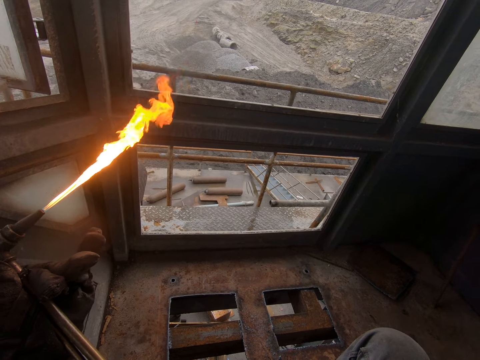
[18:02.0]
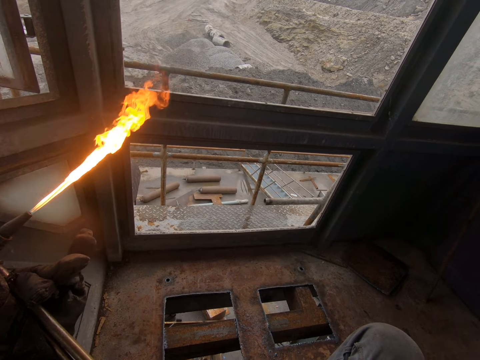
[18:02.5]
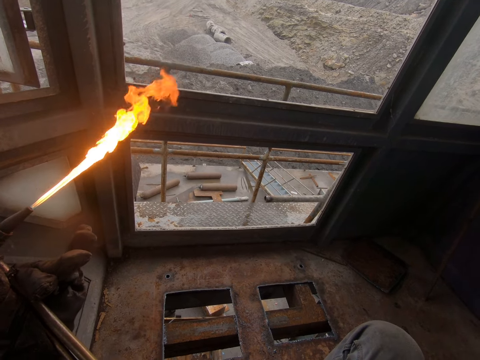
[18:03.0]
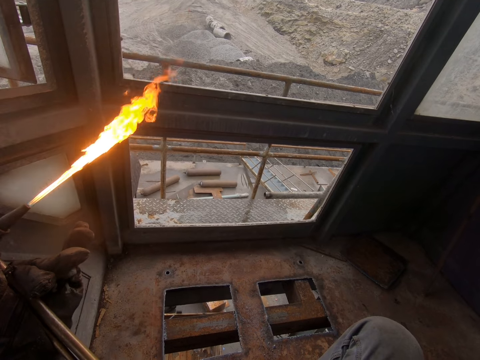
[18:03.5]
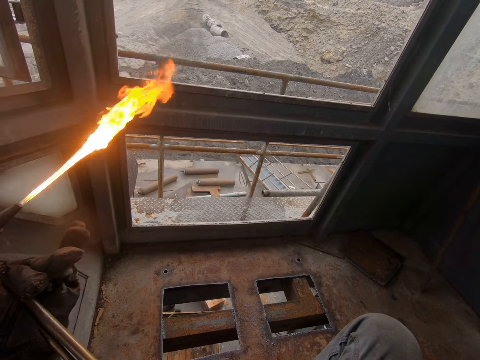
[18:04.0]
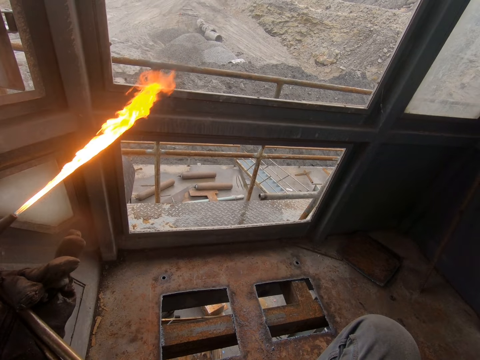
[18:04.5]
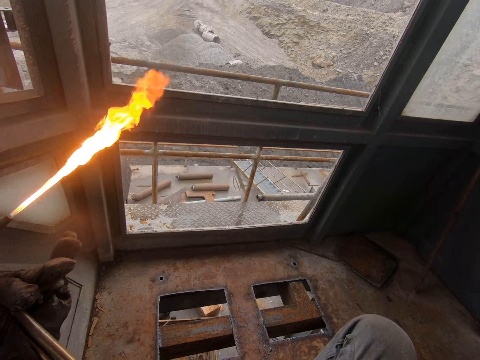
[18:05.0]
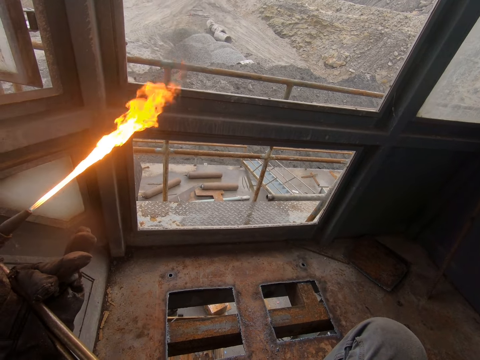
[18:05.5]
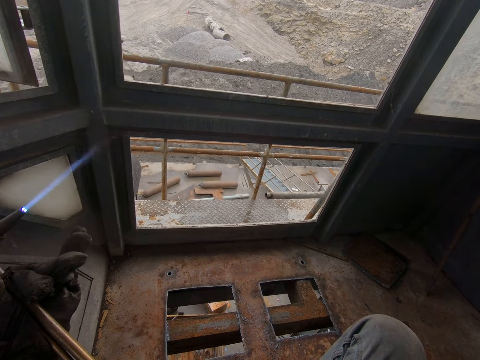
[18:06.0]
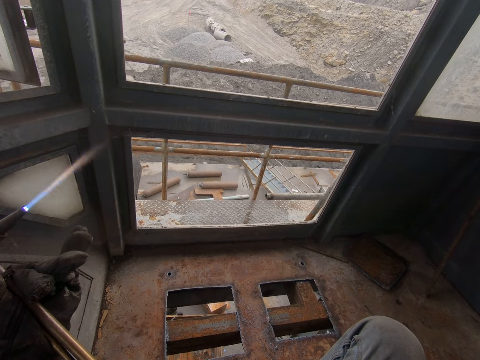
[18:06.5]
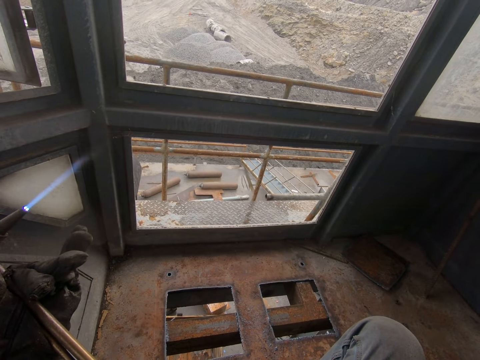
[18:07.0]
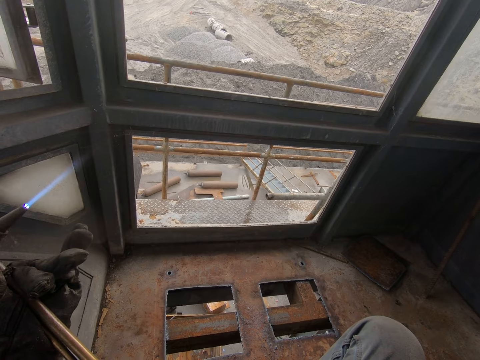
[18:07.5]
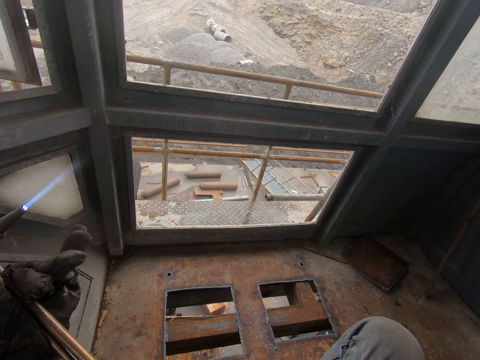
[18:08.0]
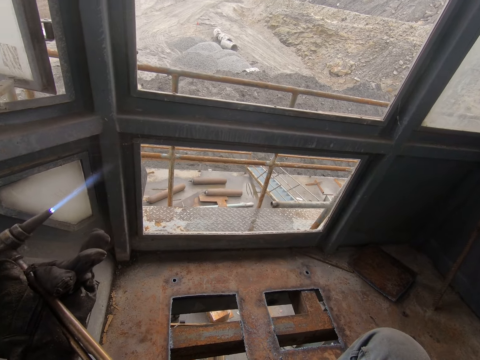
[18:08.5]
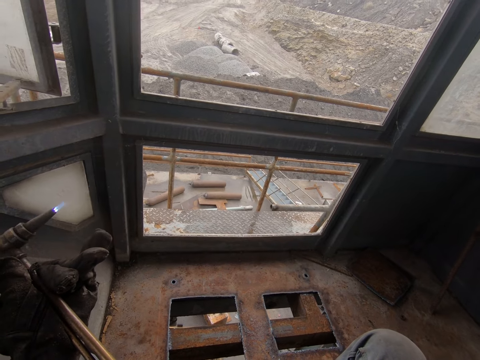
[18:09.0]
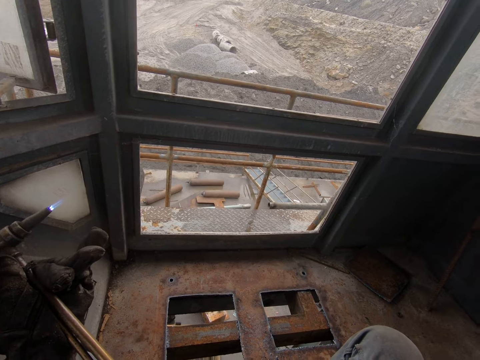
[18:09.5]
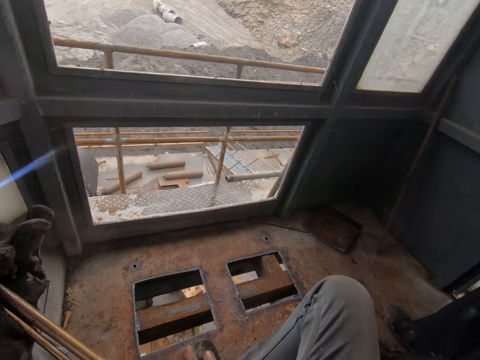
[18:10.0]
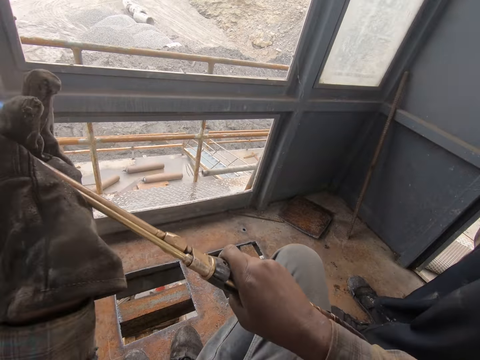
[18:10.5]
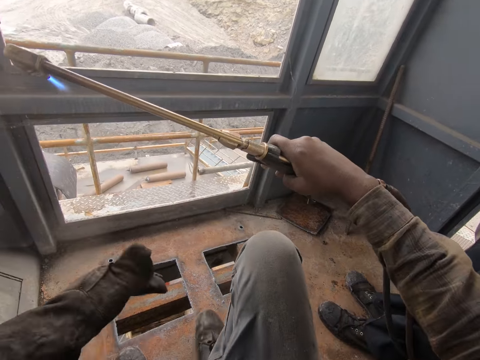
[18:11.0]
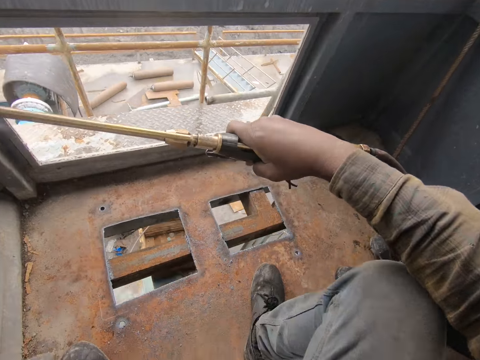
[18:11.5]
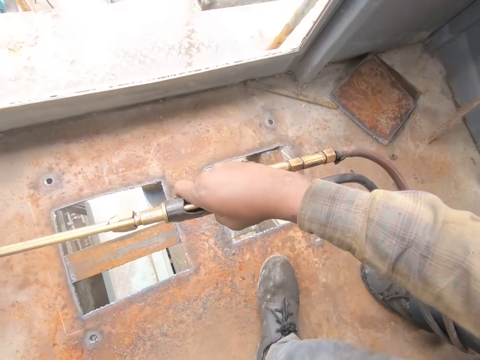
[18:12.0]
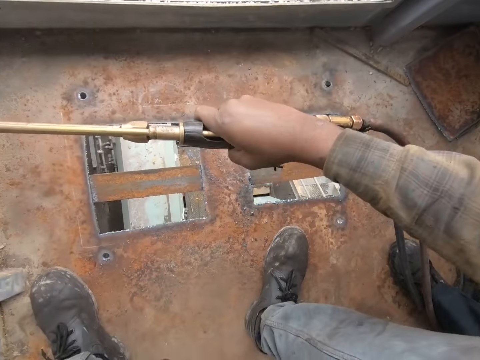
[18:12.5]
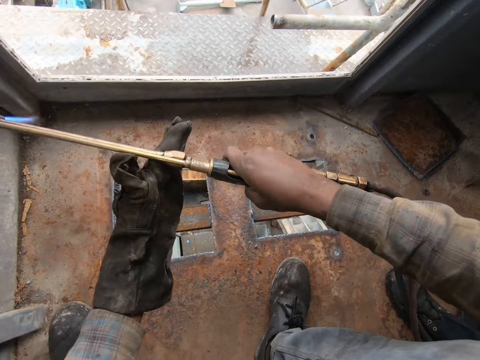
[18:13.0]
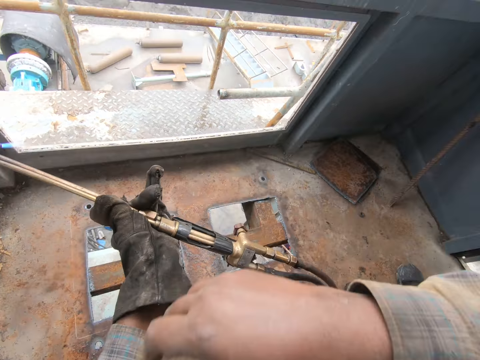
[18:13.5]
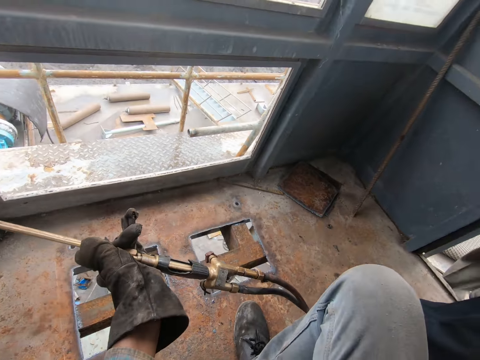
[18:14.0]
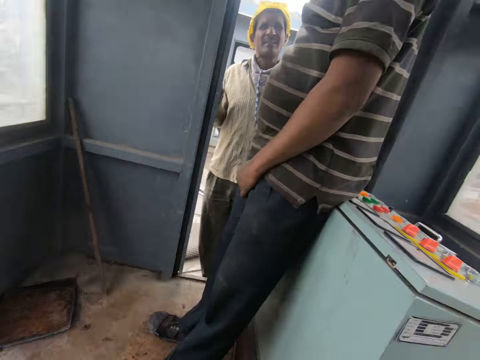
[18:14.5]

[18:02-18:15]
The camera wearer stares in the room. They hold a welding pipe with both hands. They look around.

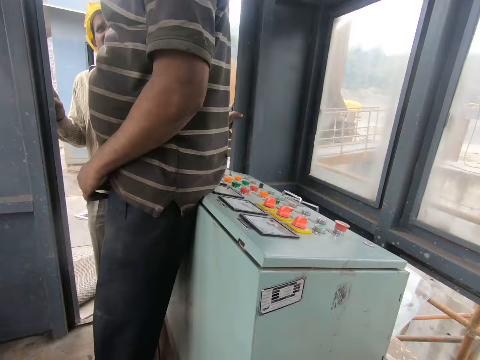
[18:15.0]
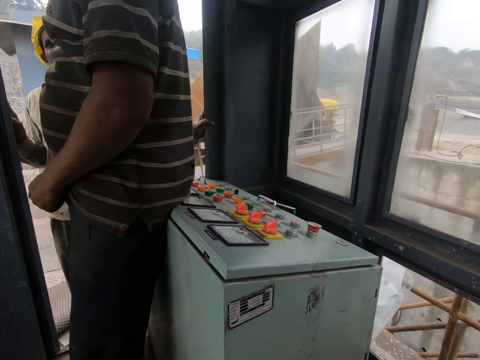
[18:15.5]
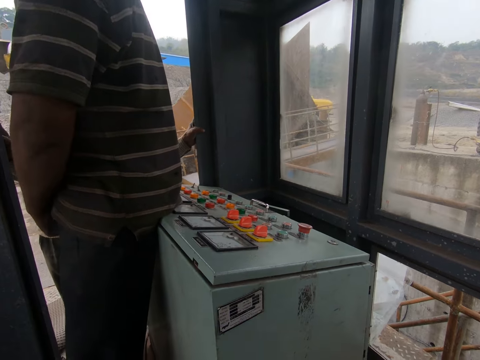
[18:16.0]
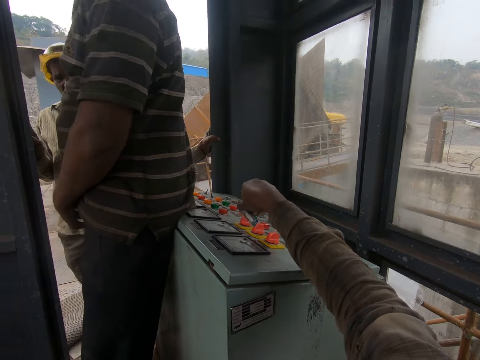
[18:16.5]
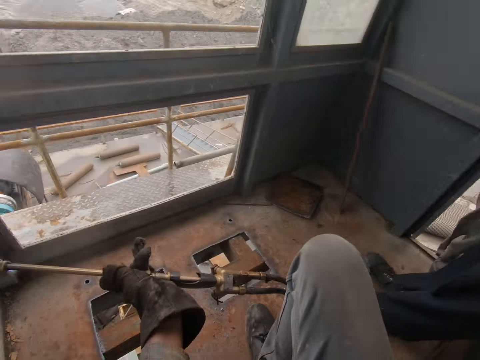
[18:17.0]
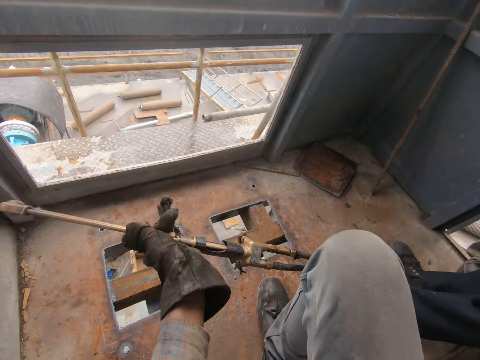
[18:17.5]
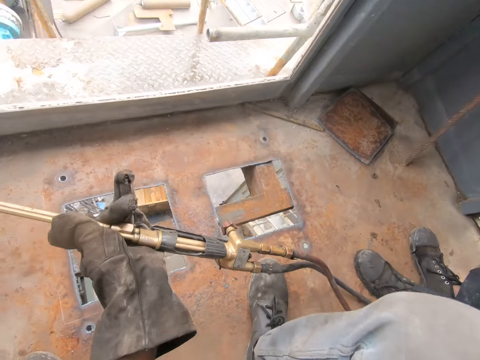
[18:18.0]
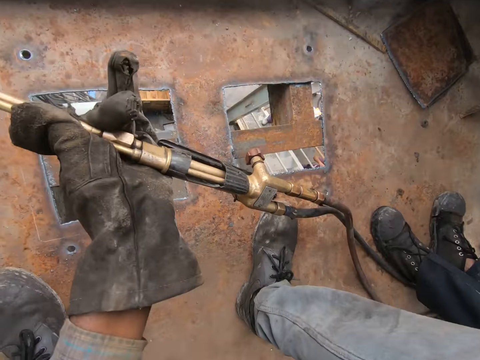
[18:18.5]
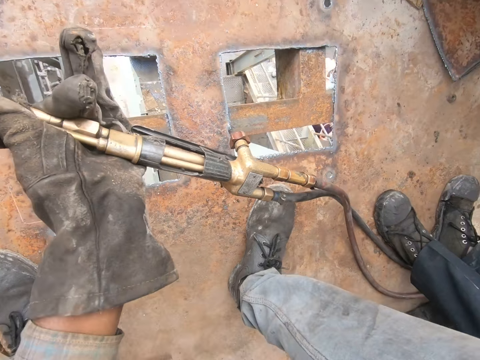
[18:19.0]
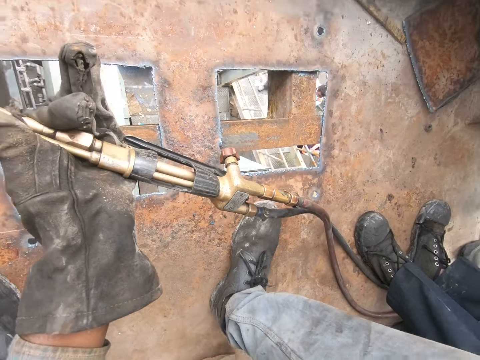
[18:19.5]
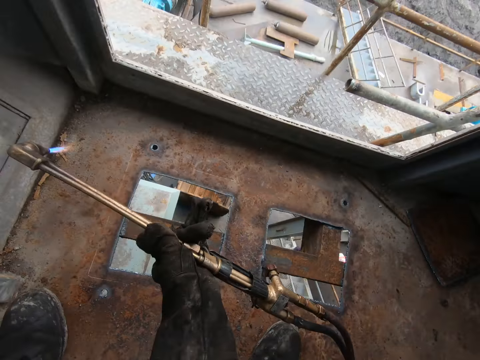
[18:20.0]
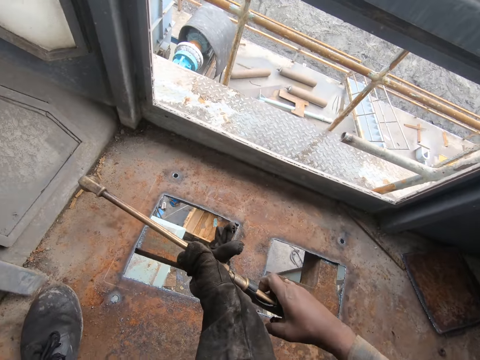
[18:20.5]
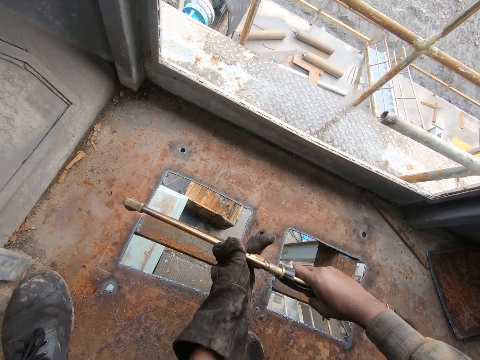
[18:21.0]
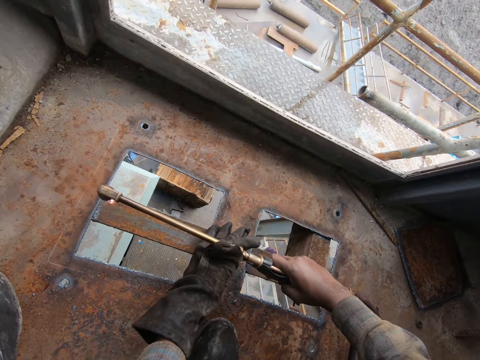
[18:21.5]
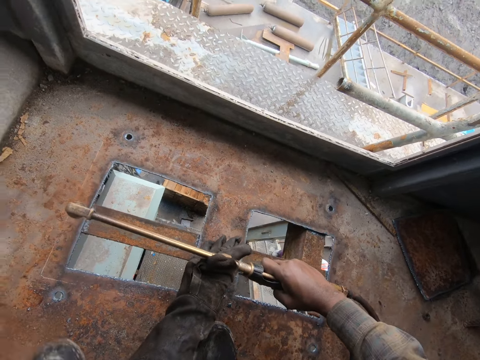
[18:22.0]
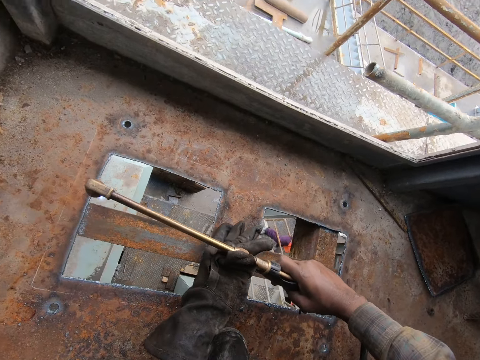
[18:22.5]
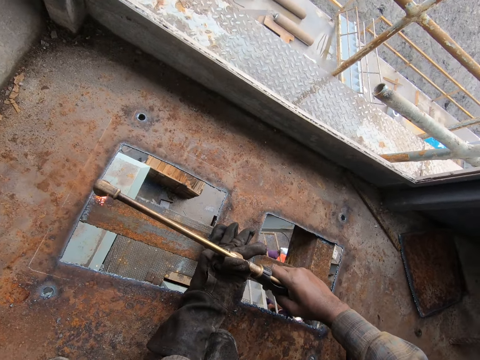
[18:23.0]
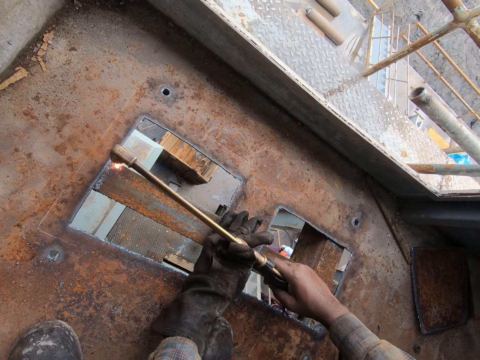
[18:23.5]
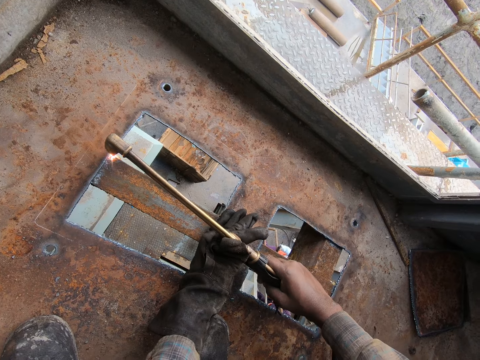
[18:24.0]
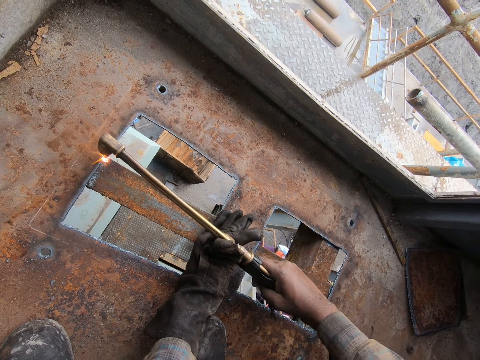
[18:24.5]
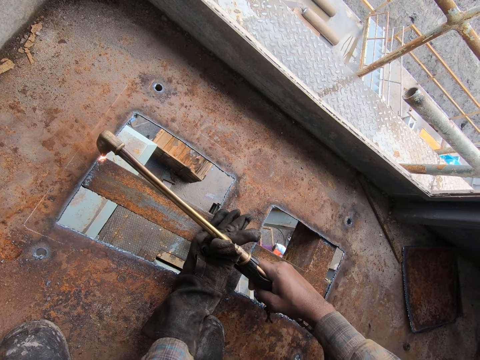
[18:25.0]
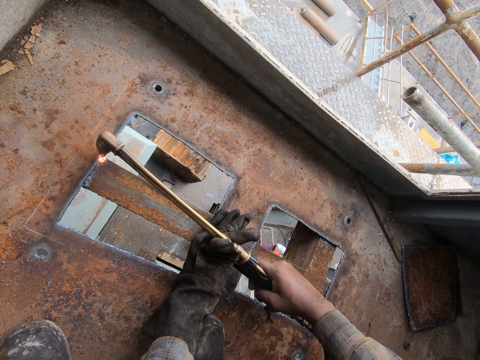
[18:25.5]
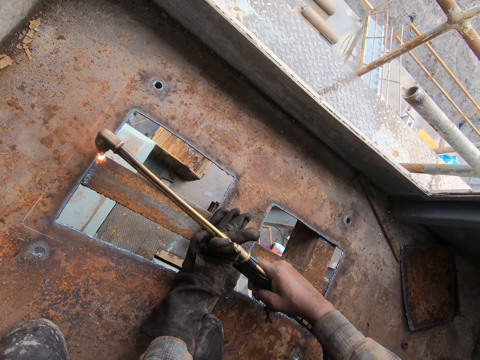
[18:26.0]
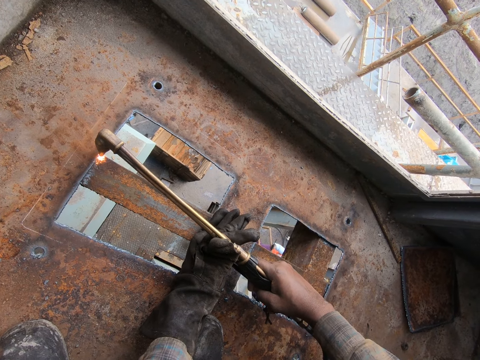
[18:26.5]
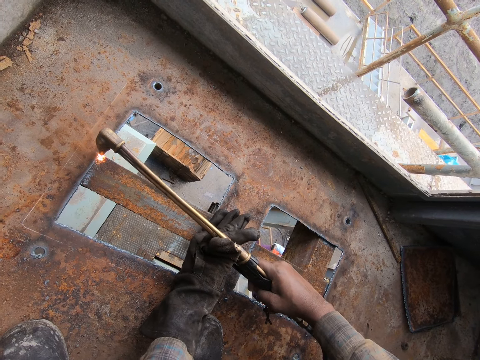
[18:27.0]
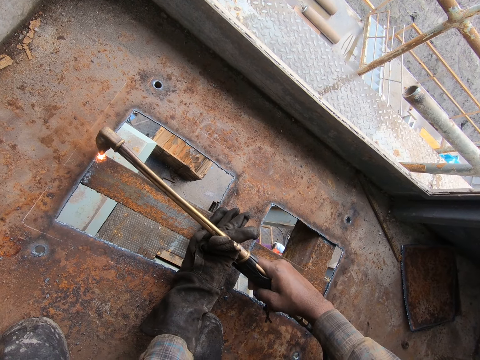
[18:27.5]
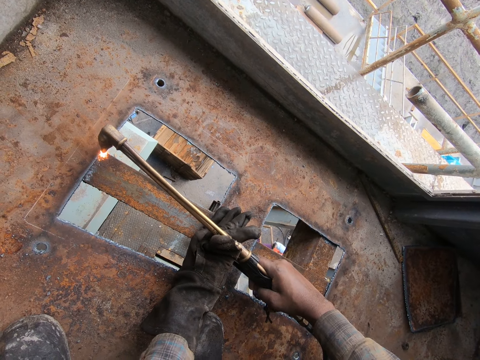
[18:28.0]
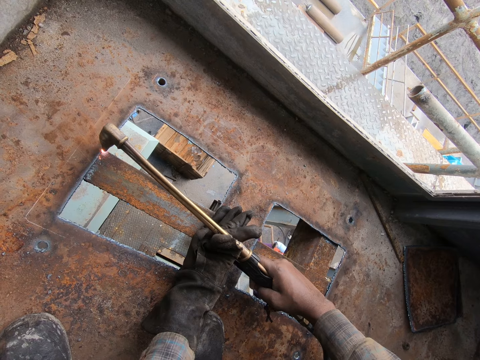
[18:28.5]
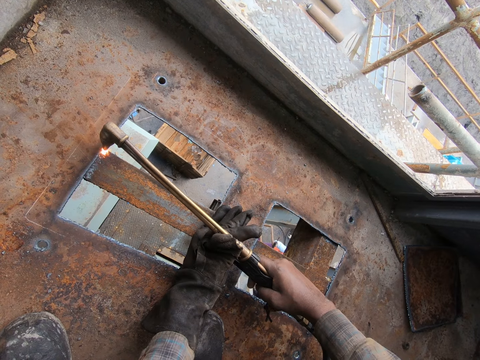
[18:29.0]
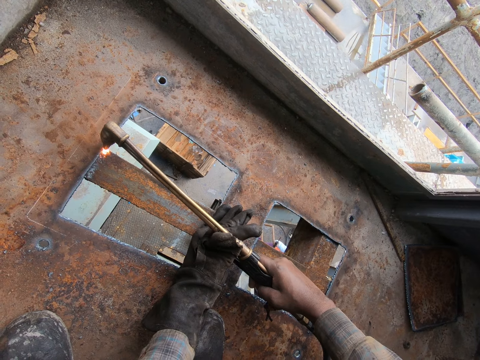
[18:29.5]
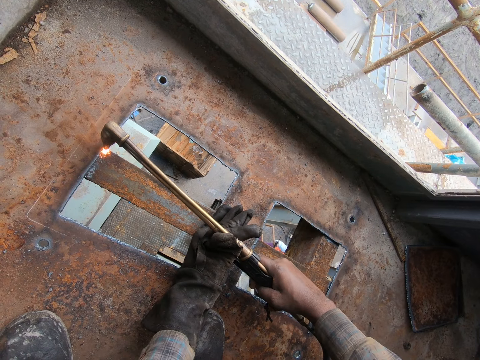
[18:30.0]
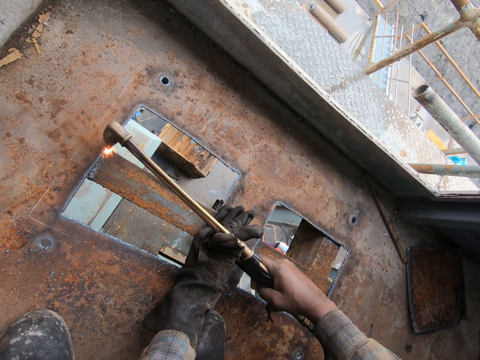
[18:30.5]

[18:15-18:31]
The camera wearer puts a lighter on the table. They weld the metals. They hold a welding torch.
